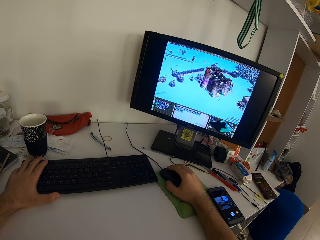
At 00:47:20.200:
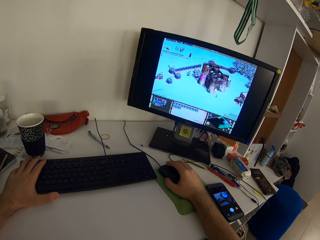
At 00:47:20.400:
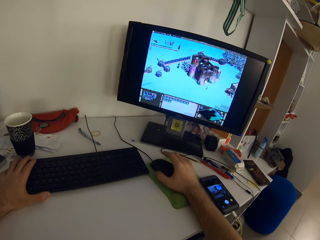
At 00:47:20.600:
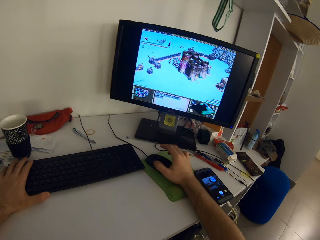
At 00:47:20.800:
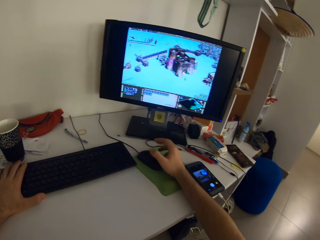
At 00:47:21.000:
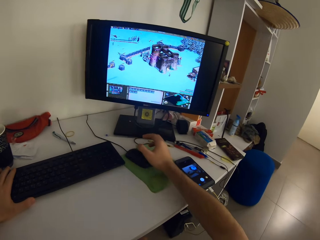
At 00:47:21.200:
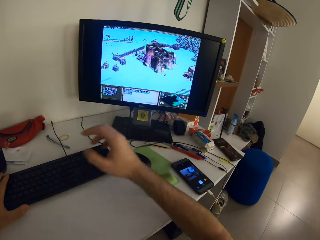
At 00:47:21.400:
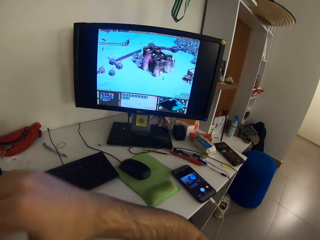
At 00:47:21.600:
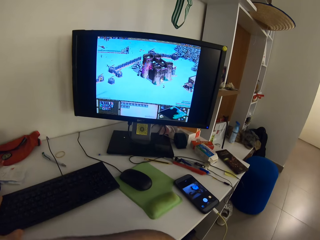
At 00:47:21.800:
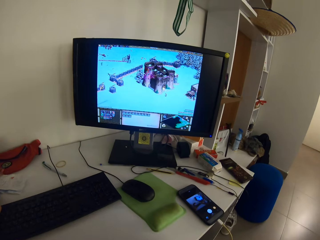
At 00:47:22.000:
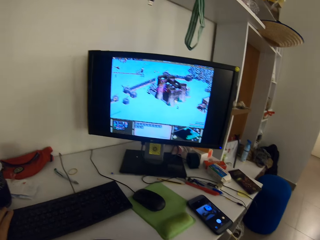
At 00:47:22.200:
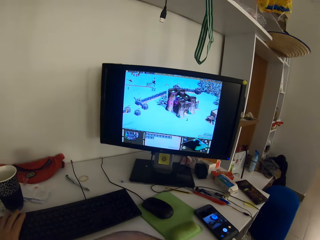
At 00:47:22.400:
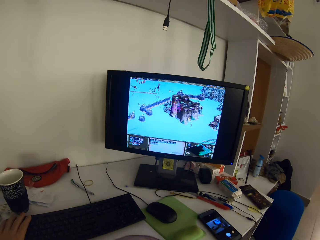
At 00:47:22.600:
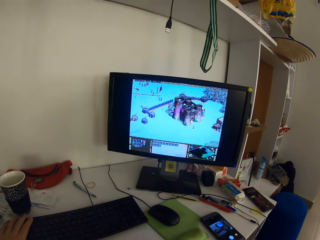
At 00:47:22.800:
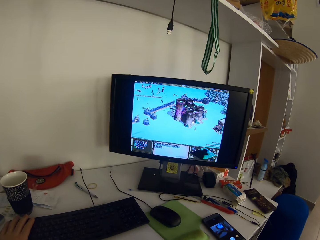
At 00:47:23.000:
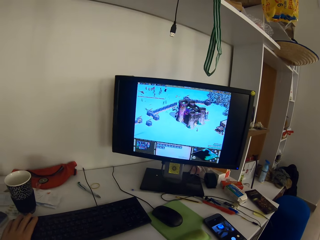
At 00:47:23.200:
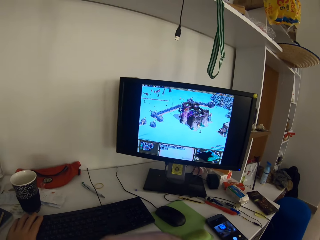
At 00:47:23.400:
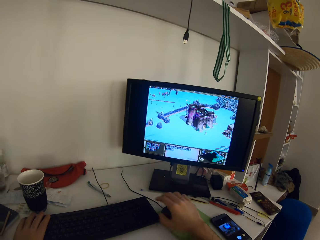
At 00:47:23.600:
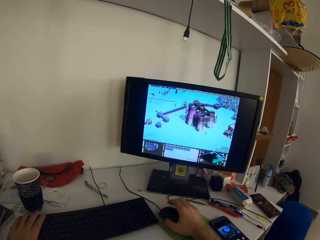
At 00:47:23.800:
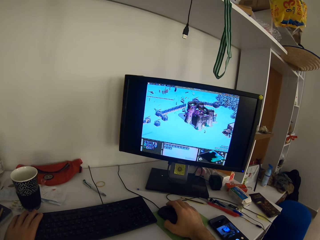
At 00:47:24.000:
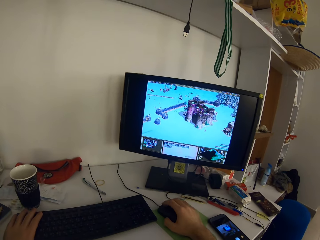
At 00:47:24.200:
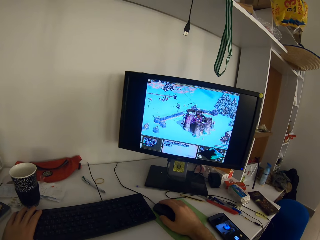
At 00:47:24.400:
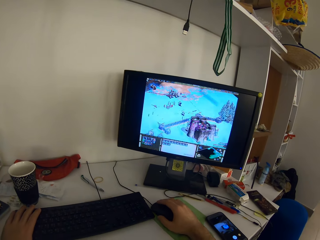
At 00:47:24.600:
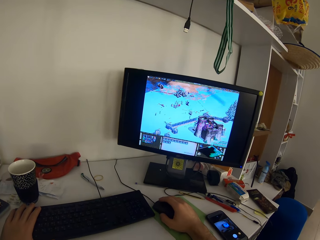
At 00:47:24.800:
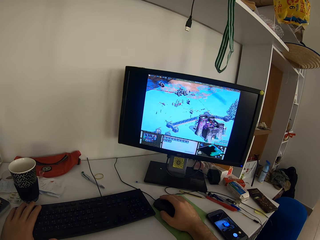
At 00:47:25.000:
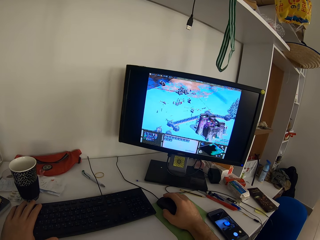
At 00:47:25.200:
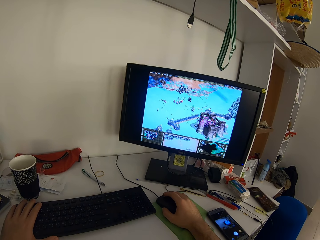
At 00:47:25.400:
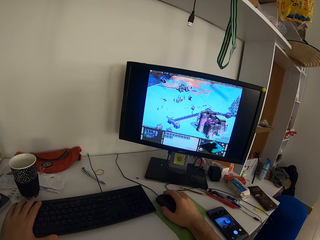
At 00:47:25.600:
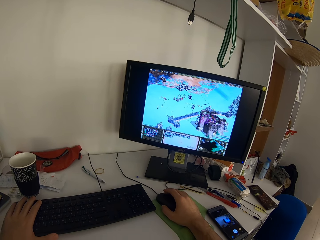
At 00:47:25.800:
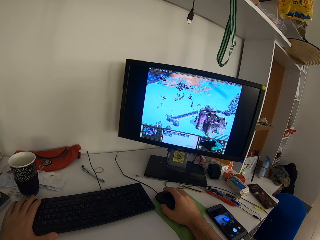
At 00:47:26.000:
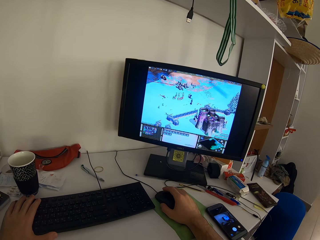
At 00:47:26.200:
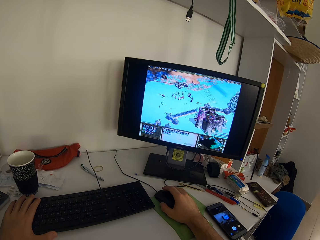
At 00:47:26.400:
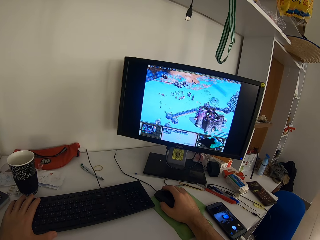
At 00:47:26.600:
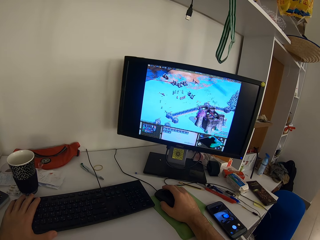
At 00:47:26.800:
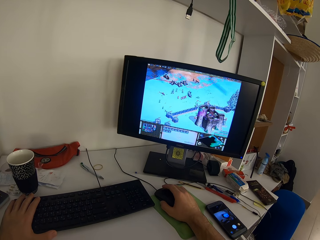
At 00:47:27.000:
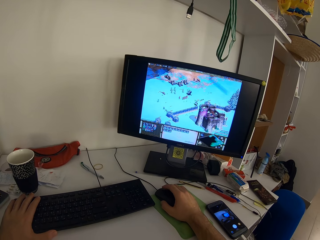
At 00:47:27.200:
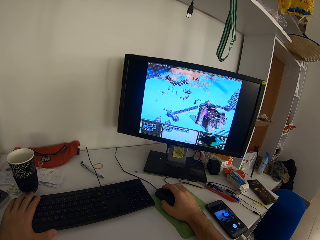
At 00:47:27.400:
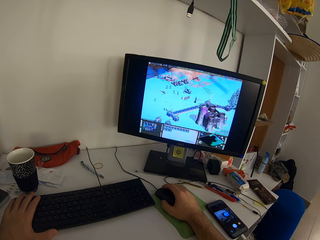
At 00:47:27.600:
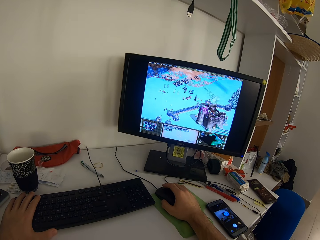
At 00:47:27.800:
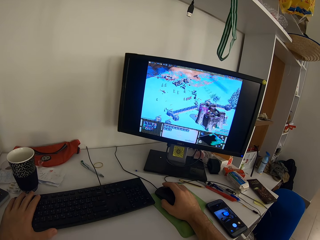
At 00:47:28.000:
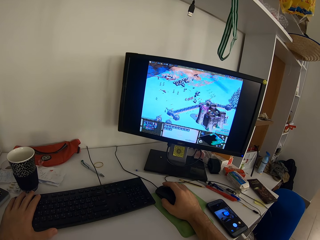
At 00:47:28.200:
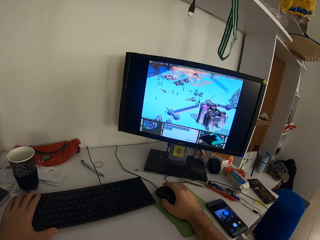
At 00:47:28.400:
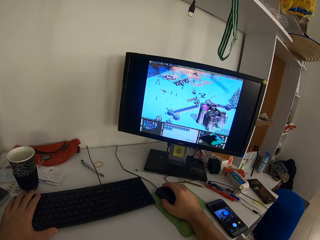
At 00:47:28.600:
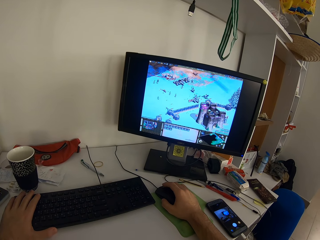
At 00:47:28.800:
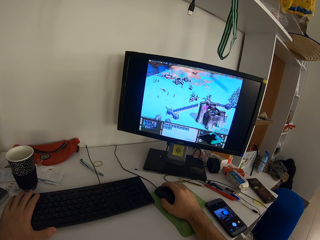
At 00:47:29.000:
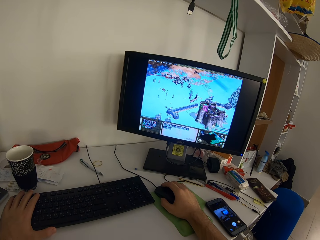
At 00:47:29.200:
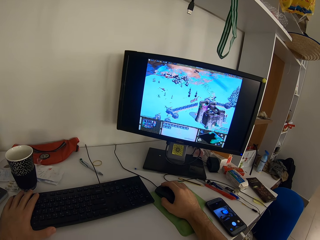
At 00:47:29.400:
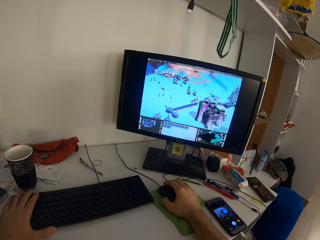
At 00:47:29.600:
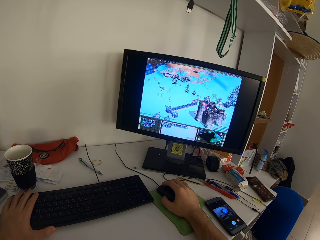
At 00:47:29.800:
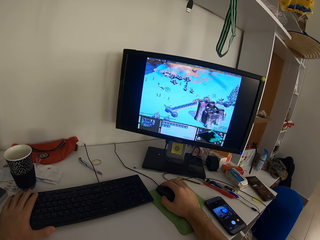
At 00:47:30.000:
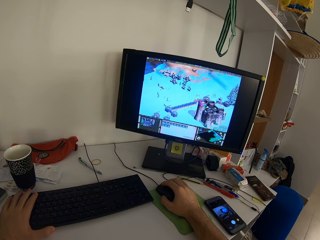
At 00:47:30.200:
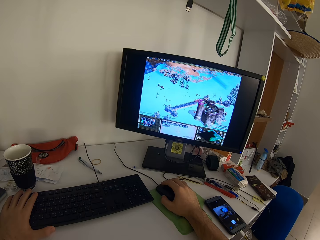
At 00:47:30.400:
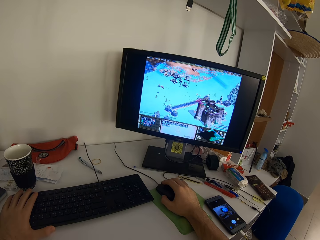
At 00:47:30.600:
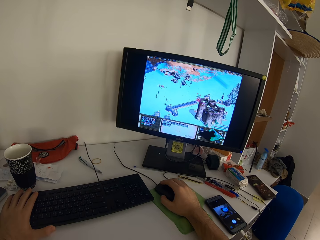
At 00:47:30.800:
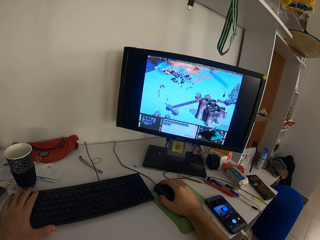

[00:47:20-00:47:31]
The camera wearer lifts his right hand from the mouse. They place his right hand on the mouse, hold the mouse with her right hand, and scroll the computer with her right hand.

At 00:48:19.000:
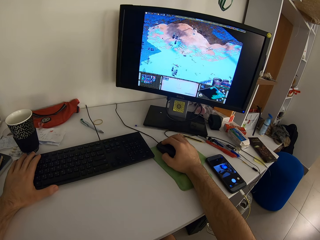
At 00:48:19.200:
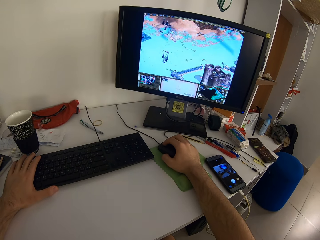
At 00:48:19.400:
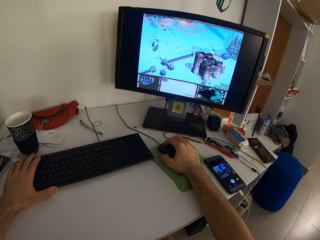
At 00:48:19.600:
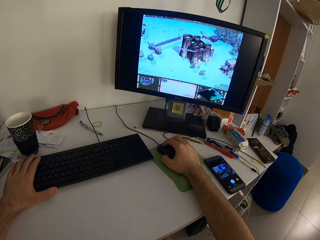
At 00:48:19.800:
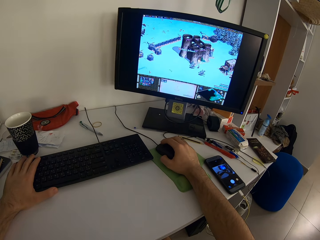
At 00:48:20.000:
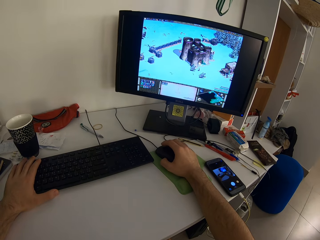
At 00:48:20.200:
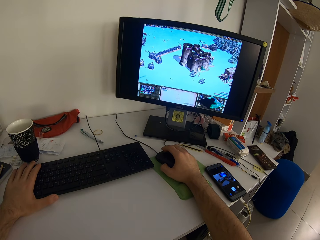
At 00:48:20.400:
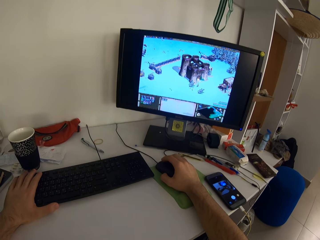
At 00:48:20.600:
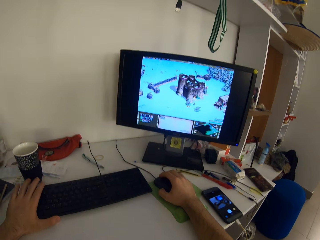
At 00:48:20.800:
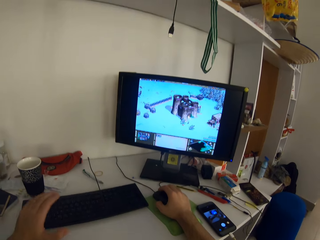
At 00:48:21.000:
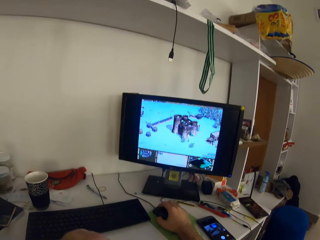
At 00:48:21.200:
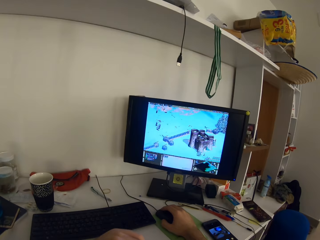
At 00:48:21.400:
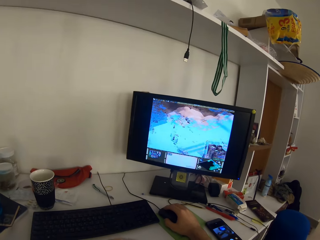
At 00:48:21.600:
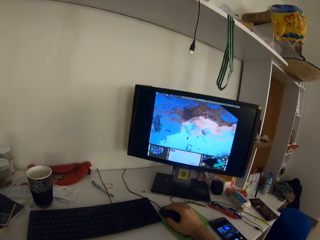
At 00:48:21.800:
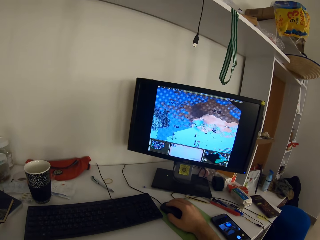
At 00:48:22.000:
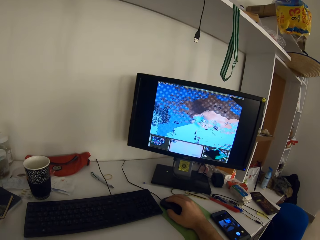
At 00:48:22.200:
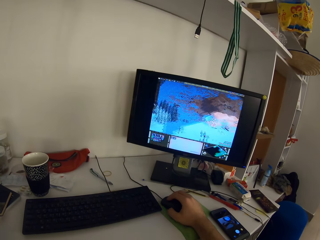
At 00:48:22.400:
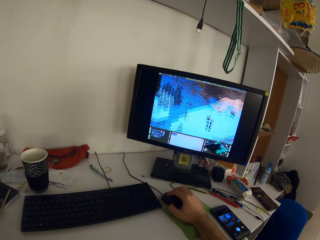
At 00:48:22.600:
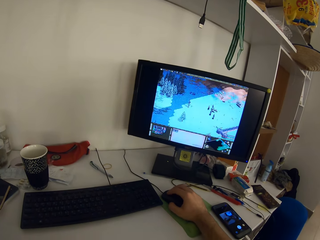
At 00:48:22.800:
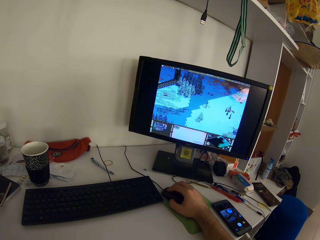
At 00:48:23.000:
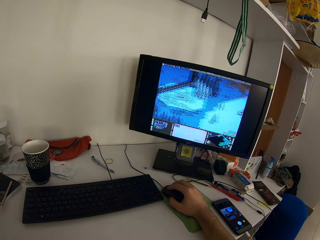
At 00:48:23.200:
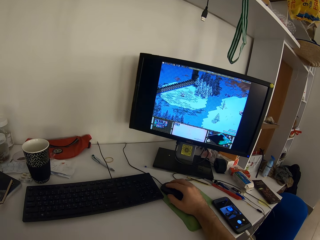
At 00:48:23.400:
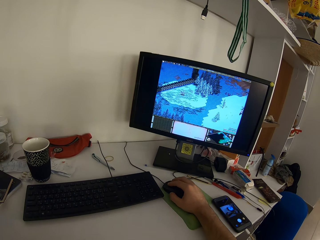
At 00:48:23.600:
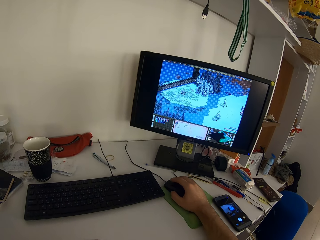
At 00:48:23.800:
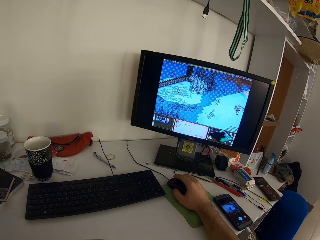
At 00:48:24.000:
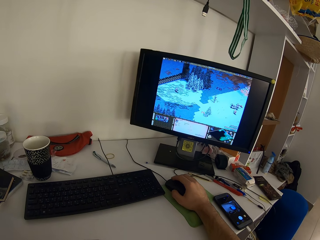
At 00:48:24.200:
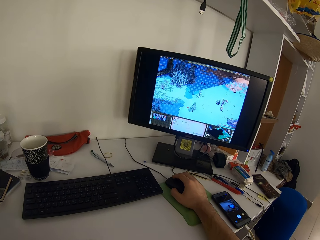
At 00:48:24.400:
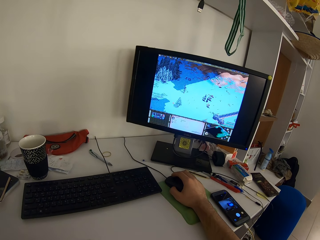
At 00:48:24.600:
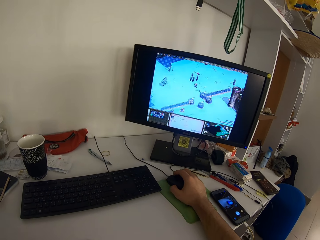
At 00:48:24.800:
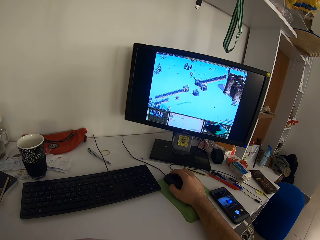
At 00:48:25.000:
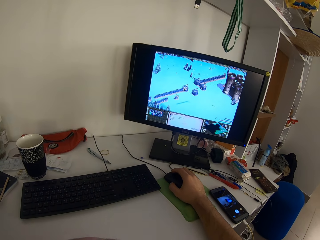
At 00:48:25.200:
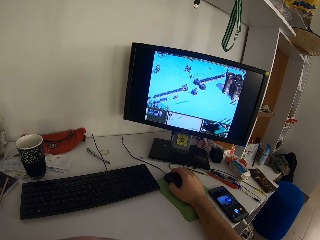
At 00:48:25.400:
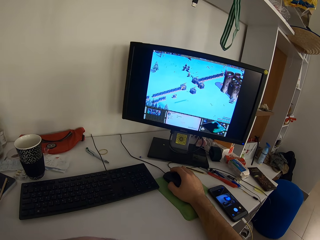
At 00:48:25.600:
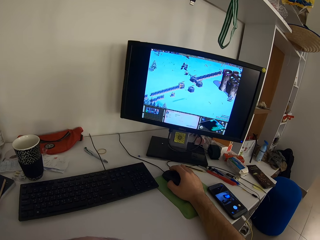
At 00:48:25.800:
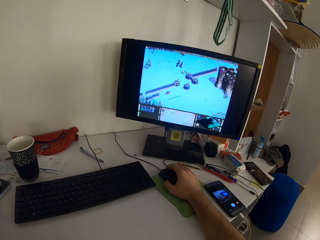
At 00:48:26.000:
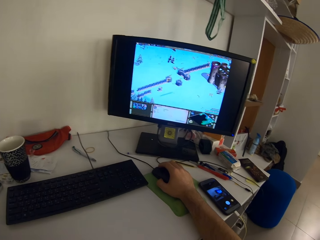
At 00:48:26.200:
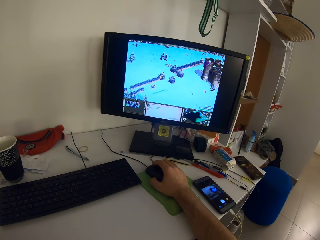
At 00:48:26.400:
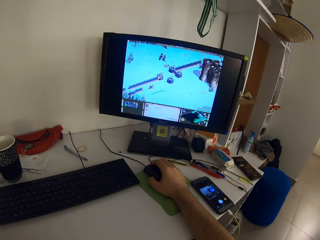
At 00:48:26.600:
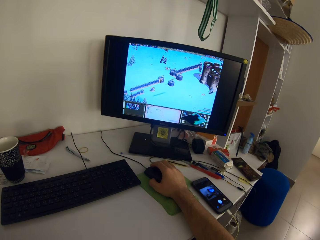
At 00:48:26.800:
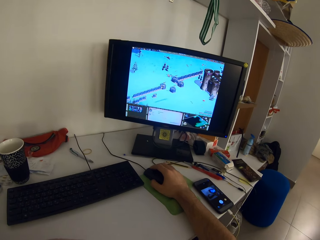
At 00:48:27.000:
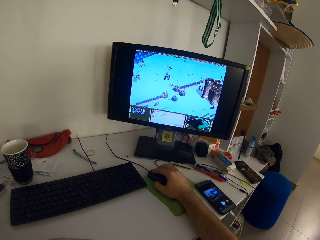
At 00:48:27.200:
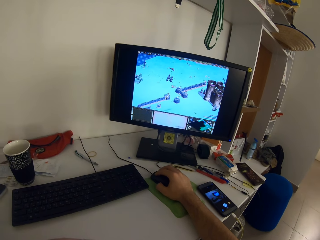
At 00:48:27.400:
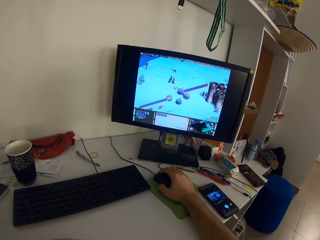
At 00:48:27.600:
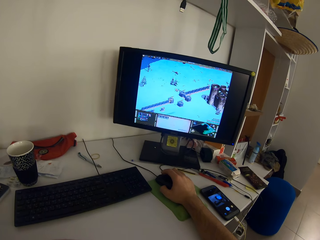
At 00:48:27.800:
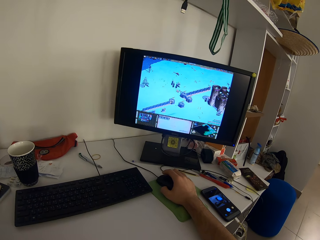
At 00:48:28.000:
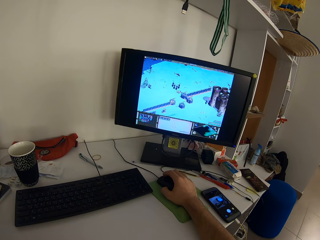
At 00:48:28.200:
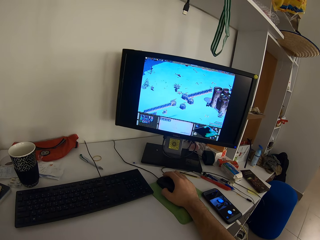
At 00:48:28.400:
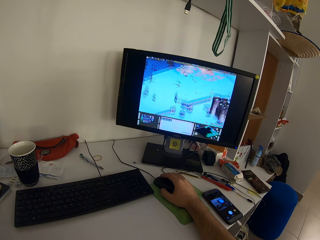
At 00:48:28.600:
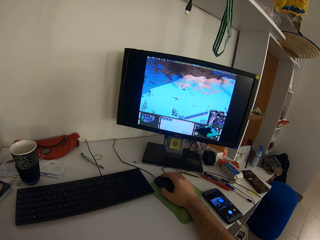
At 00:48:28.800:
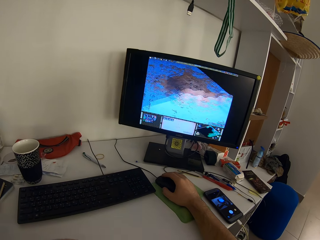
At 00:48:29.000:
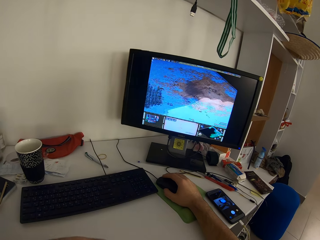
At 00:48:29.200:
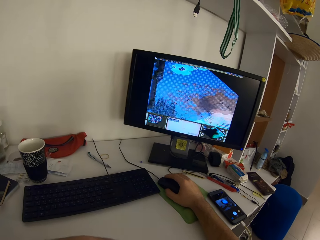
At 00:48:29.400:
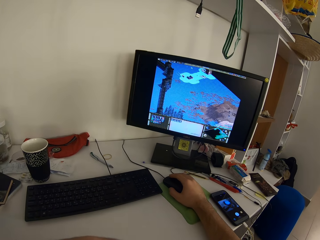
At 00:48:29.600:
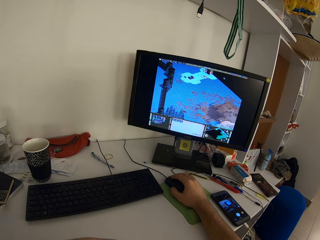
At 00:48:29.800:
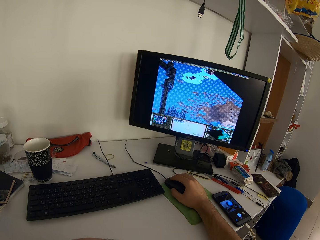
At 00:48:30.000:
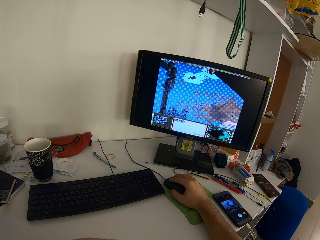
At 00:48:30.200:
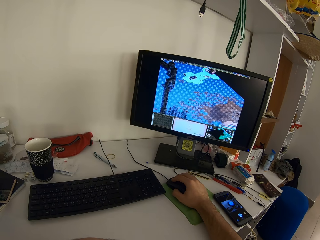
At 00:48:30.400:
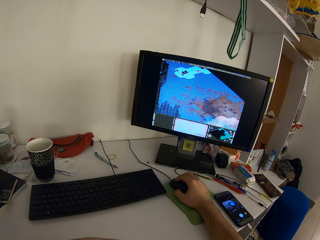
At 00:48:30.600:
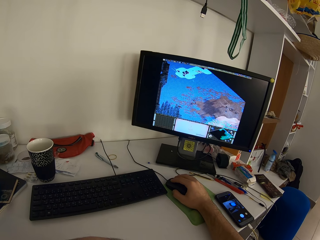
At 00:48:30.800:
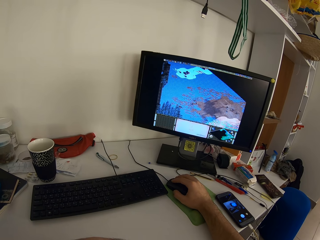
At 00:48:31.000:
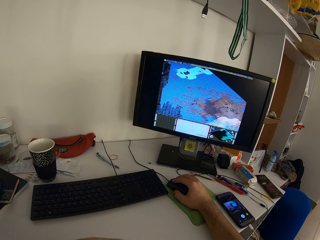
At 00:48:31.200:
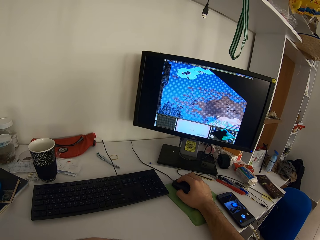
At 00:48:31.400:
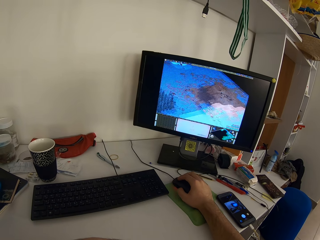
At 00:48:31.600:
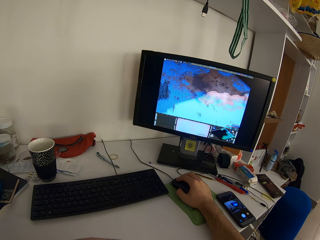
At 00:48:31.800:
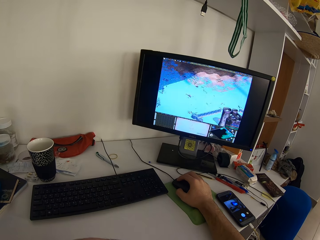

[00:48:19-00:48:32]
The camera wearer removes her left hand from the keyboard. She scrolls the computer with her right hand.
